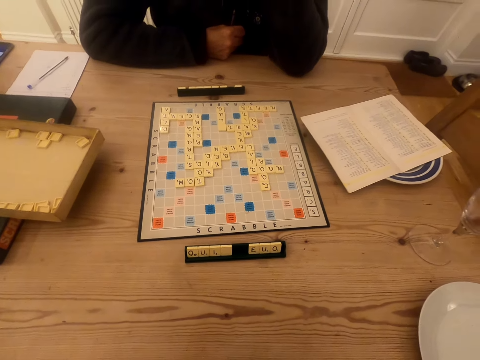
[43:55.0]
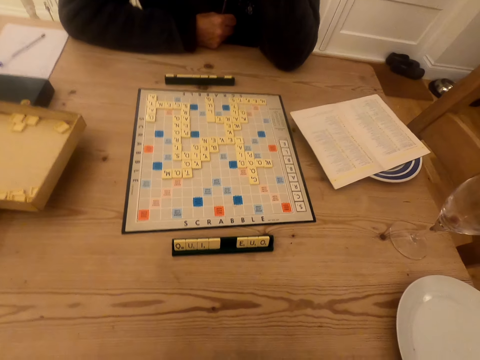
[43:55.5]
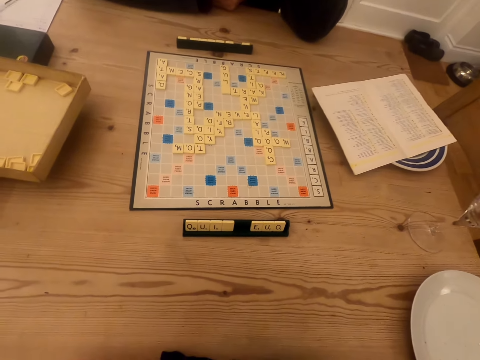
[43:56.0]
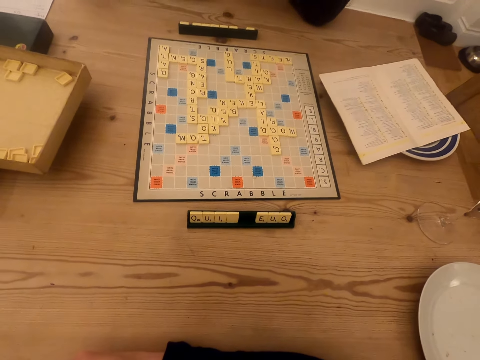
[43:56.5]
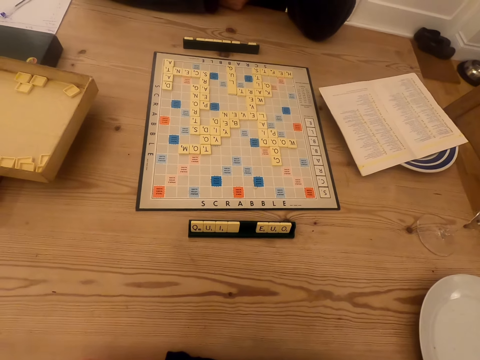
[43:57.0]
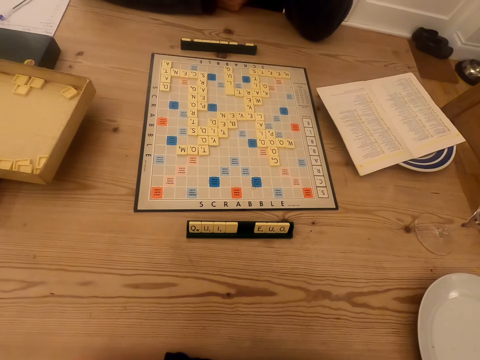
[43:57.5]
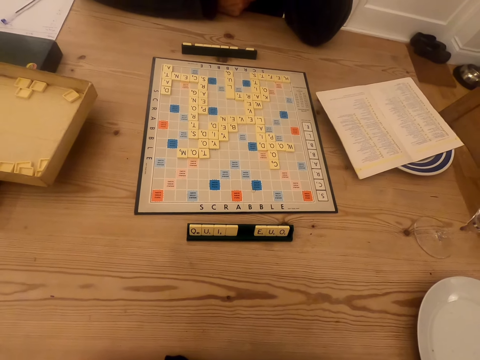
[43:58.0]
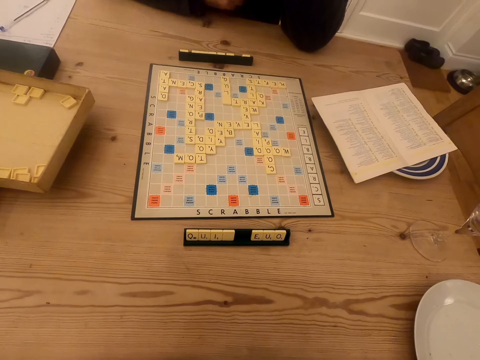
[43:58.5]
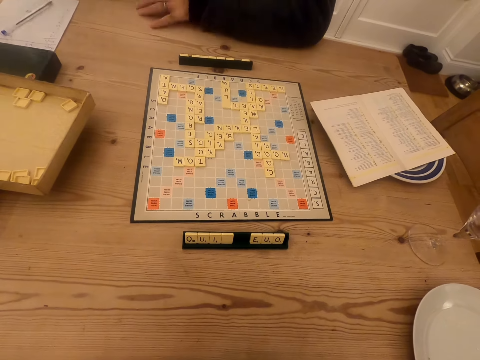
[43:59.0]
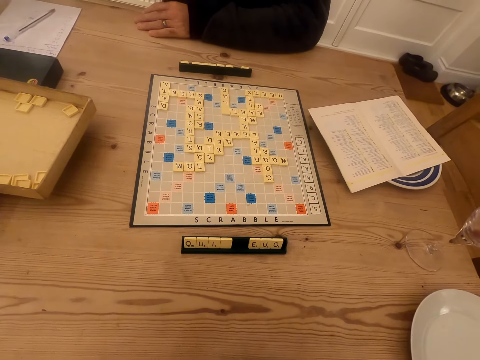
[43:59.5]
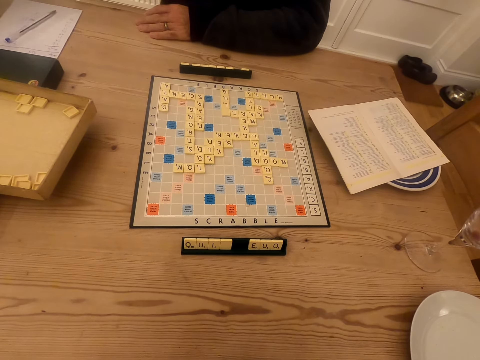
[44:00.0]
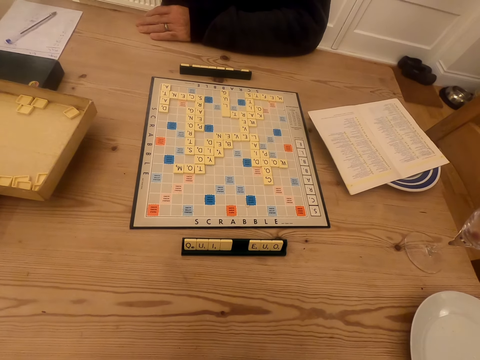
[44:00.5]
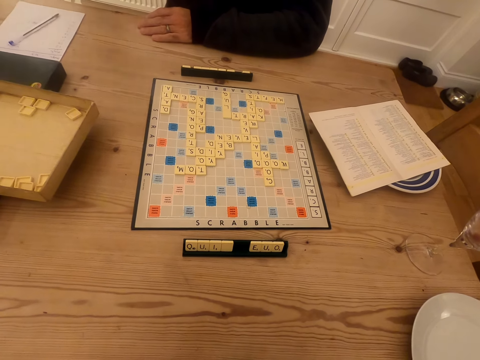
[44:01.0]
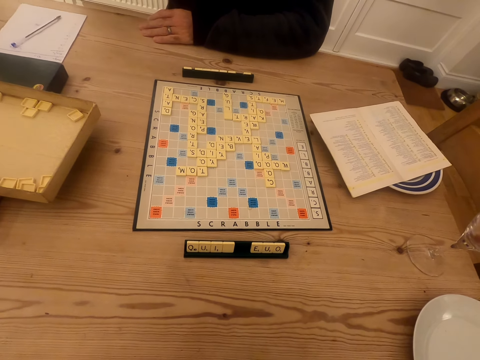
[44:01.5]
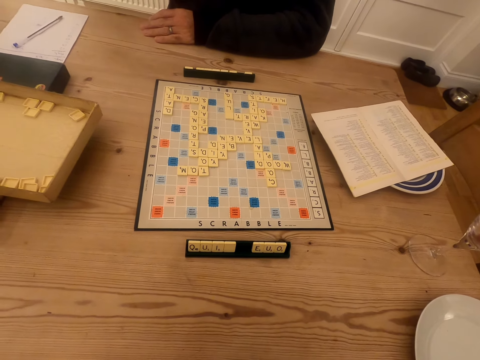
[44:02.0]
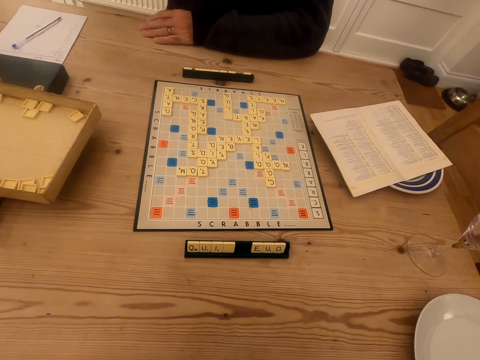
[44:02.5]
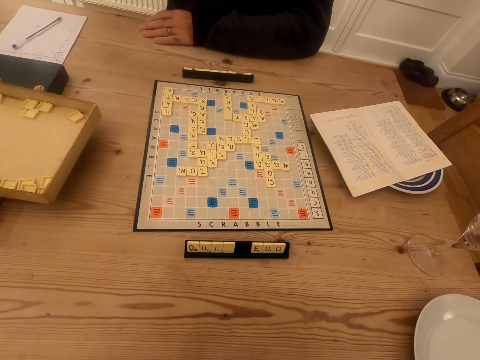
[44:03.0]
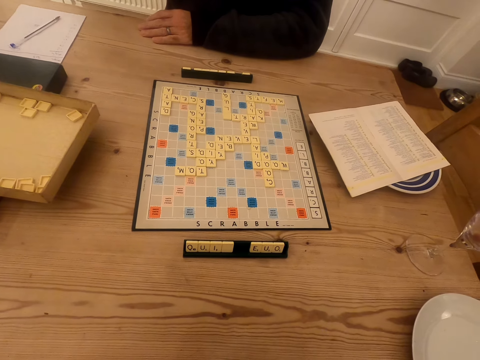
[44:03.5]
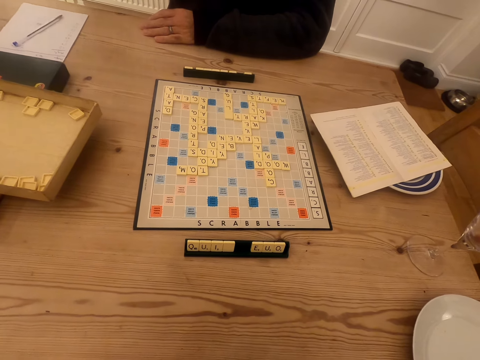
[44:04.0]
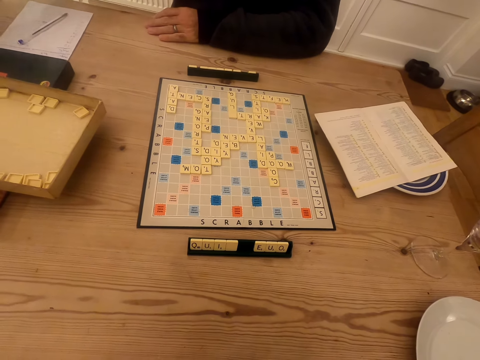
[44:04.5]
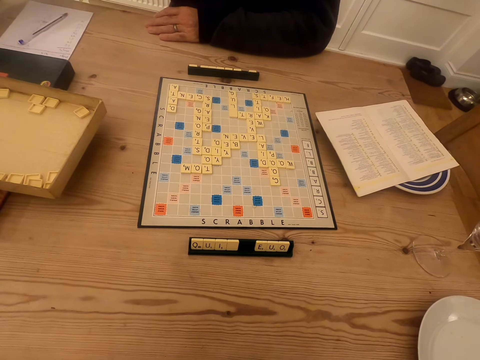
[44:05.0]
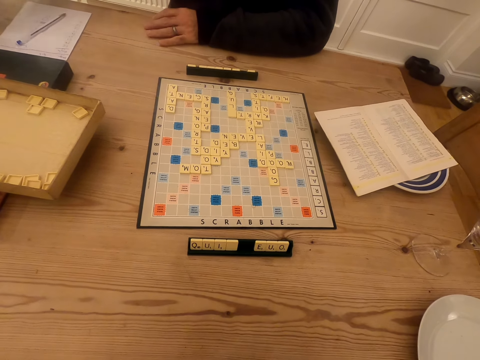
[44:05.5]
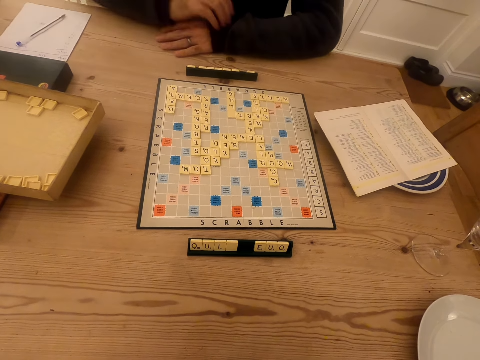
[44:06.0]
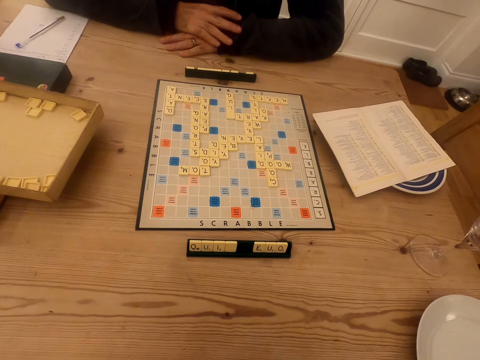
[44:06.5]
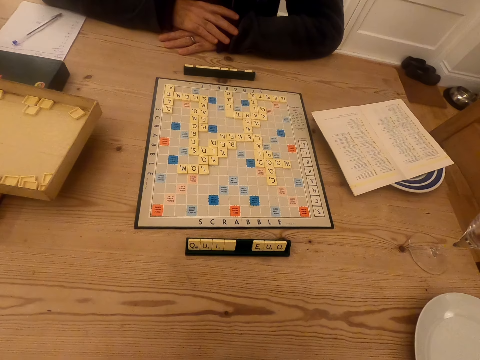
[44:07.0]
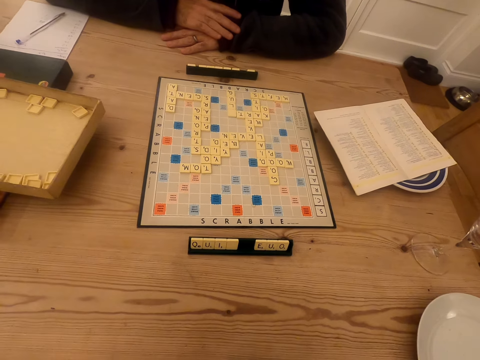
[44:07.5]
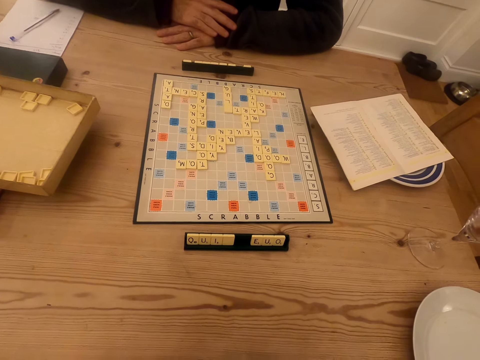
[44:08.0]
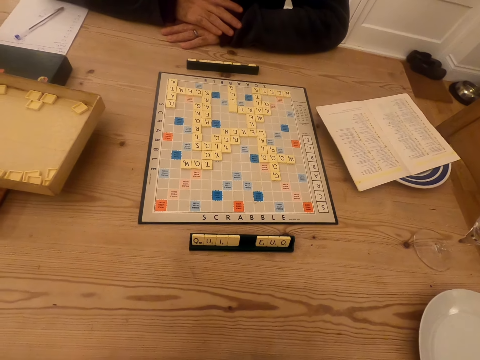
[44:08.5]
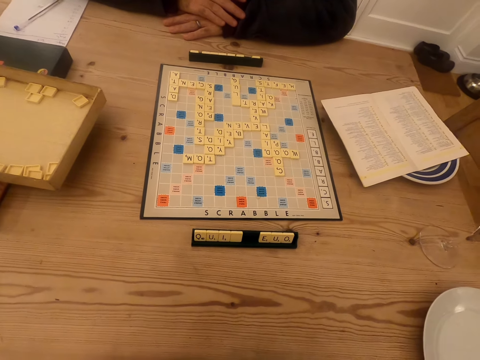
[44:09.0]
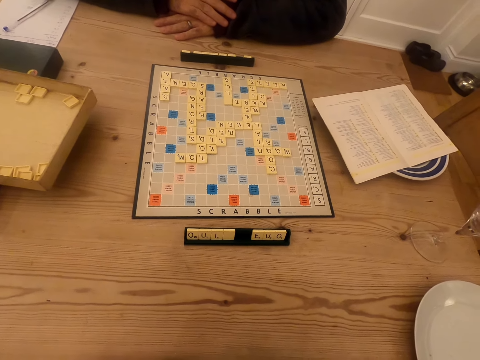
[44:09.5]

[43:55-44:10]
The camera wearer looks at the scrabble board and talks to a man. They look at the scrabble board. The man talks to the camera wearer. The camera wearer looks at the scrabble board and talks to the man. They look at the scrabble board. The man talks to the camera wearer.

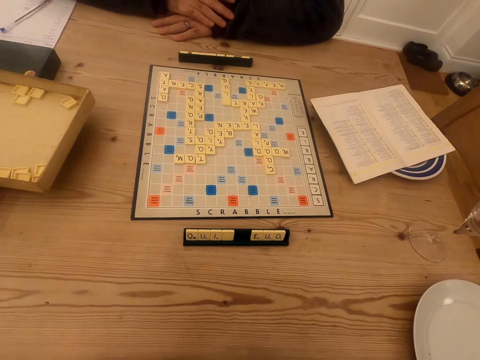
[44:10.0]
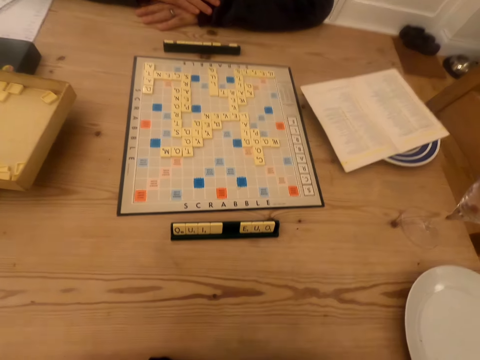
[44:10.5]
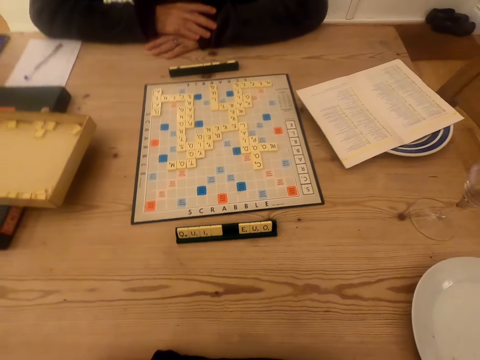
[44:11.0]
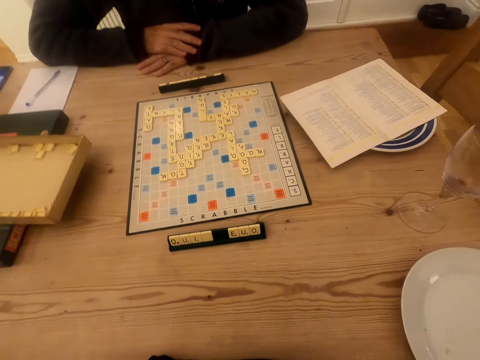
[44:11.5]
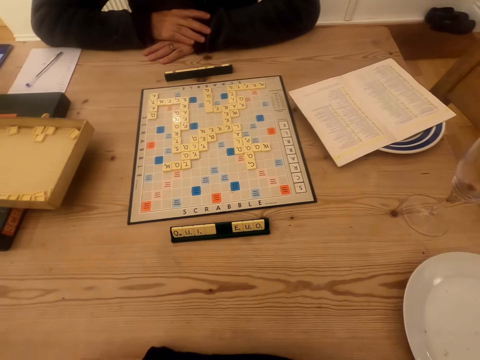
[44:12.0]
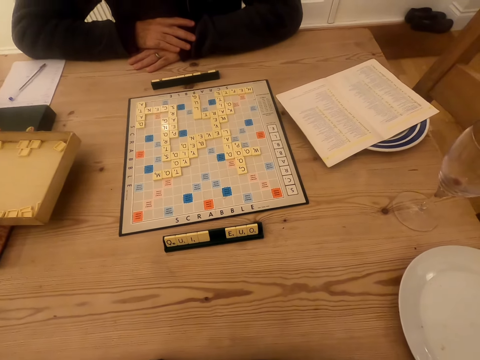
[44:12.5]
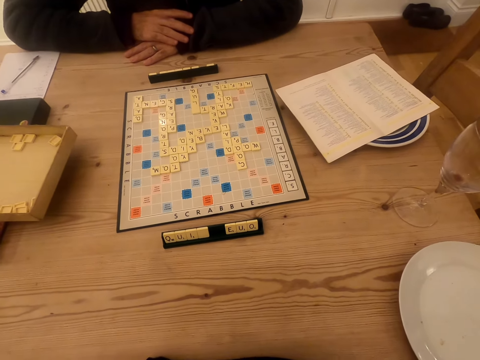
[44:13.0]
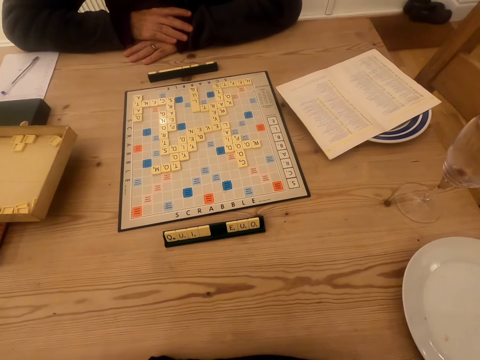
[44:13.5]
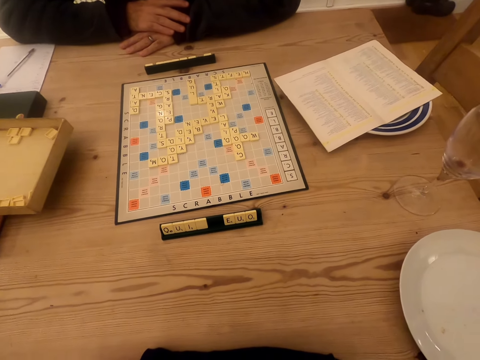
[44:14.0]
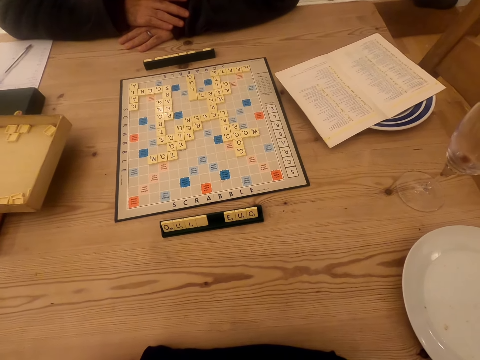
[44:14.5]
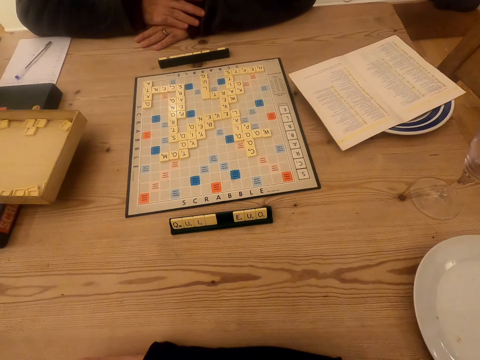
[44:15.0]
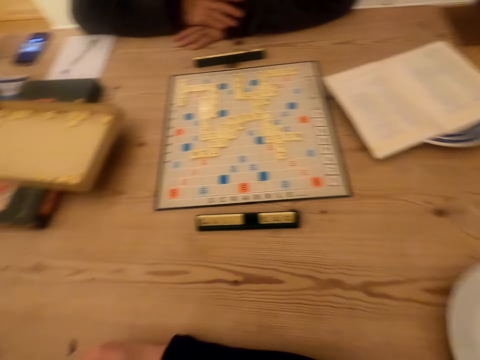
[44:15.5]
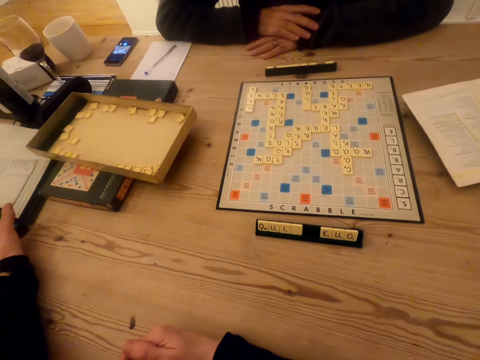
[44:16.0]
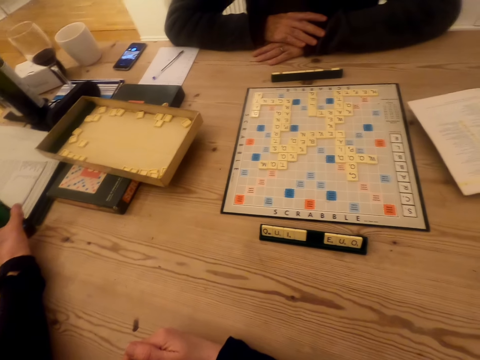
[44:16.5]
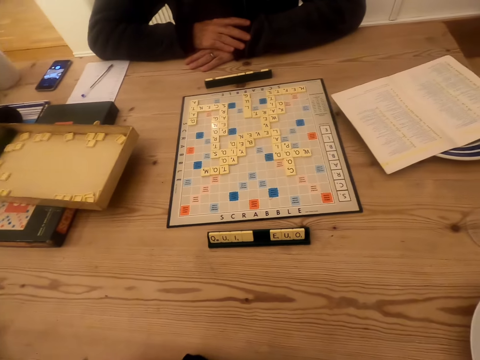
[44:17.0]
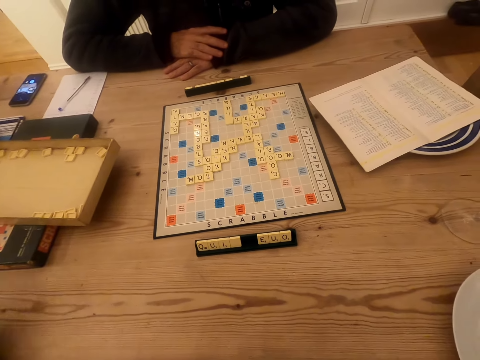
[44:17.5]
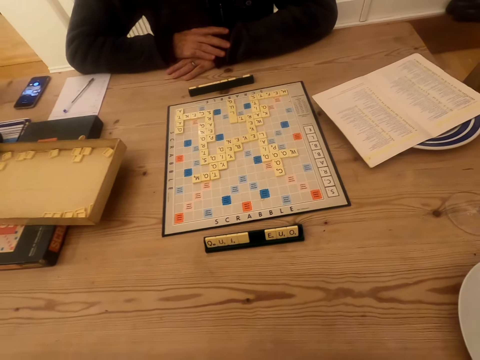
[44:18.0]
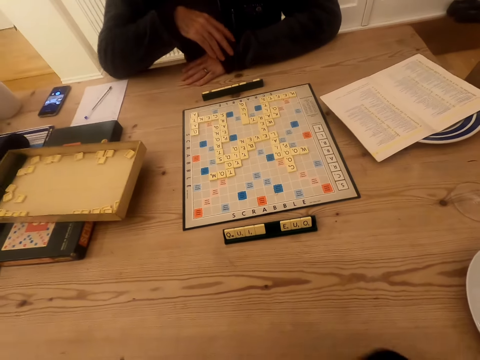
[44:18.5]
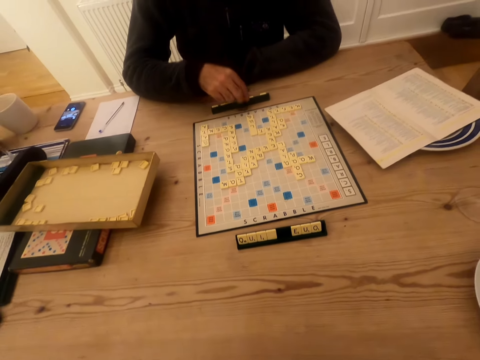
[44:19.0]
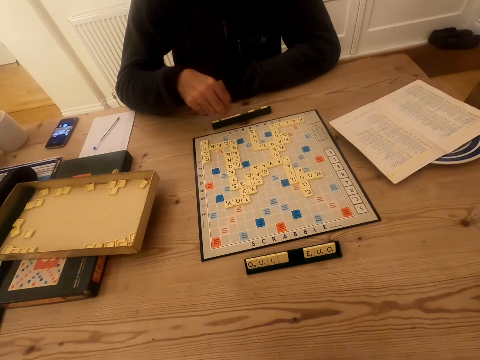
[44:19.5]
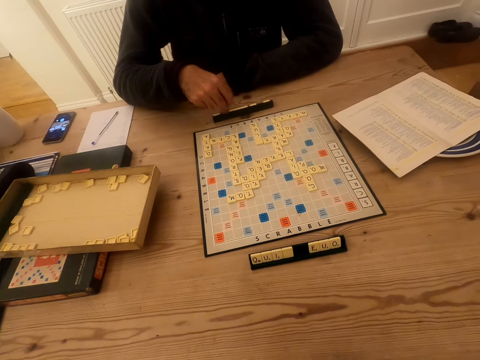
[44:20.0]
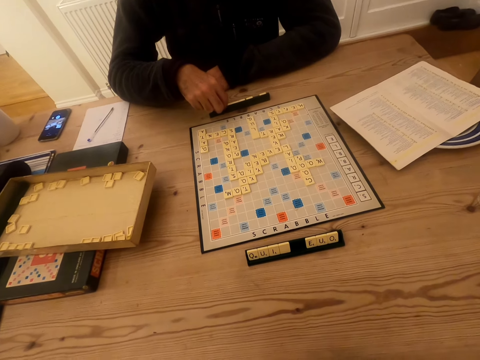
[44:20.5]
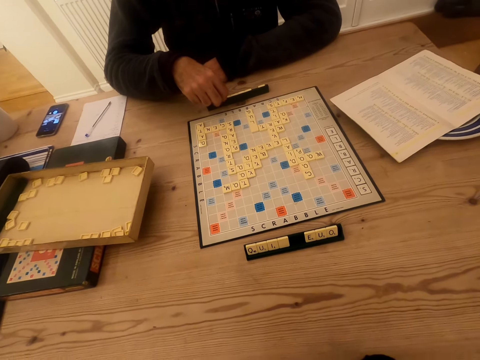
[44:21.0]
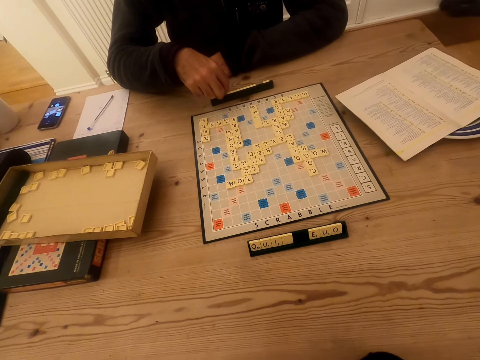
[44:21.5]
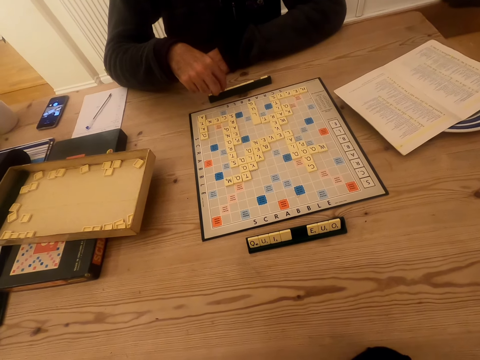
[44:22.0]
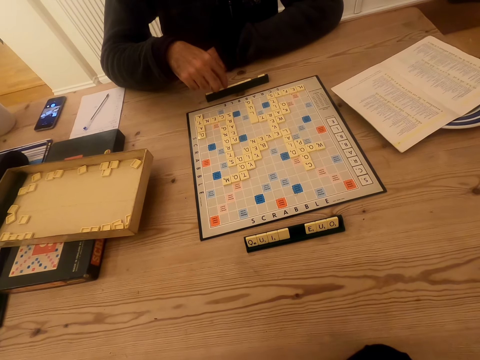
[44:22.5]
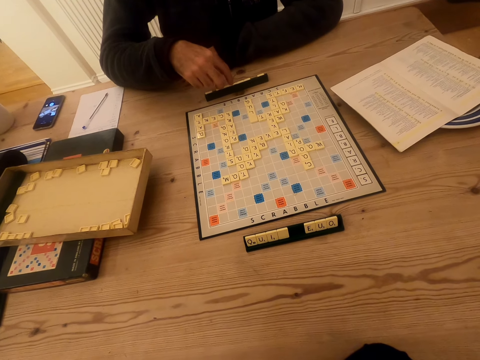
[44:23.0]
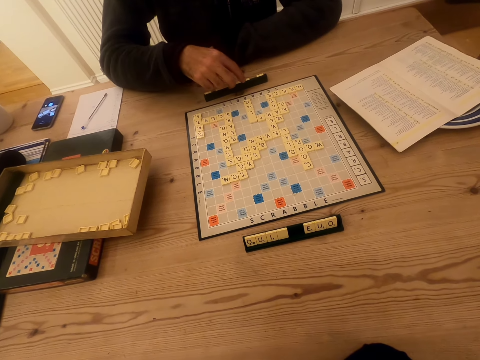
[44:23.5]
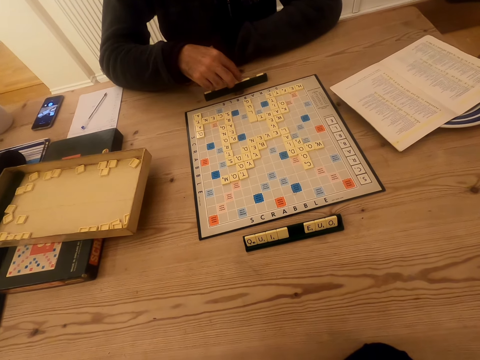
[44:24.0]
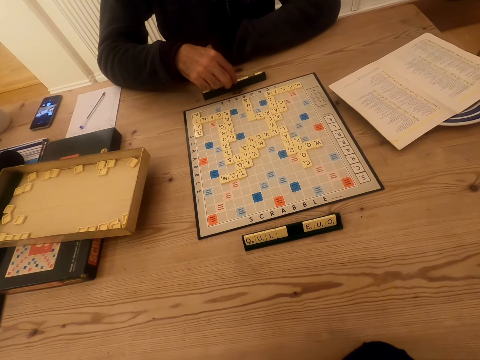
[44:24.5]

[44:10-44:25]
The camera wearer looks at the scrabble board and looks around. They look at the scrabble board. A man picks the tile in the chalkboard tile place card holder. The man plays the scrabble game.
